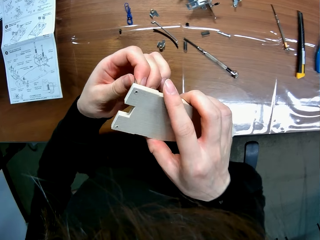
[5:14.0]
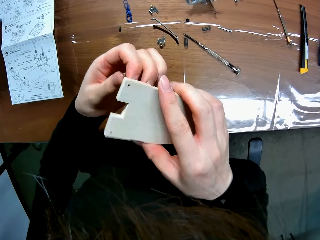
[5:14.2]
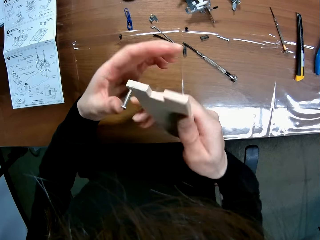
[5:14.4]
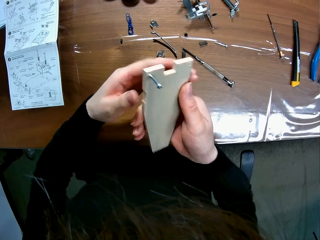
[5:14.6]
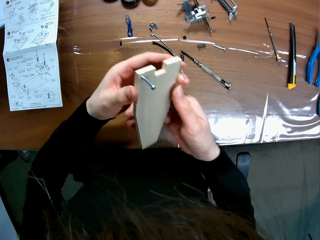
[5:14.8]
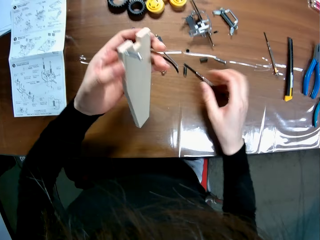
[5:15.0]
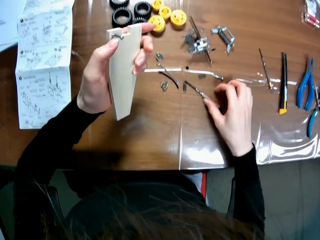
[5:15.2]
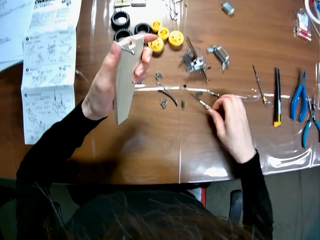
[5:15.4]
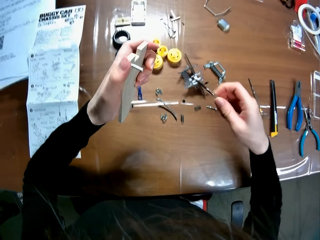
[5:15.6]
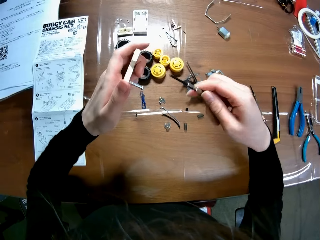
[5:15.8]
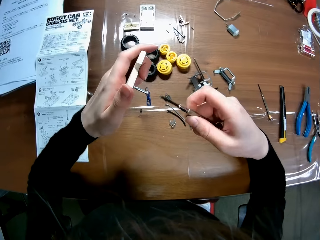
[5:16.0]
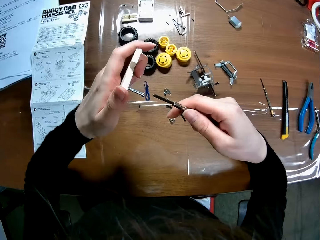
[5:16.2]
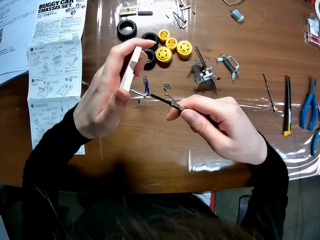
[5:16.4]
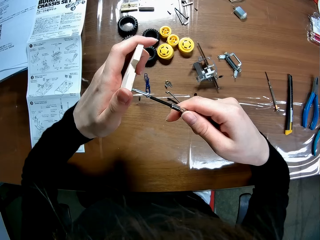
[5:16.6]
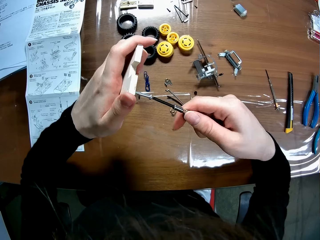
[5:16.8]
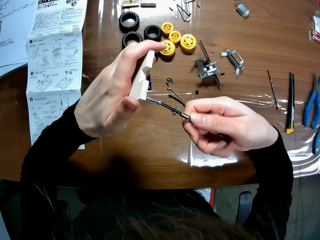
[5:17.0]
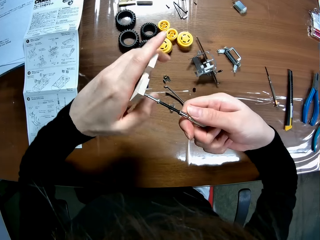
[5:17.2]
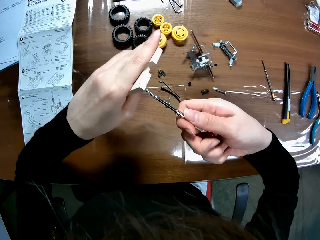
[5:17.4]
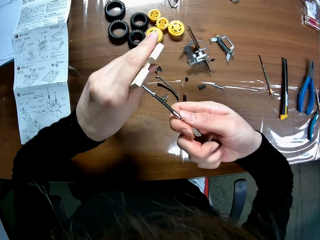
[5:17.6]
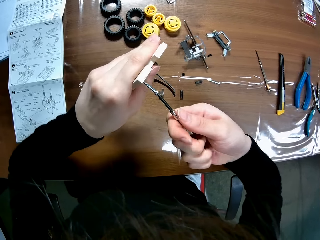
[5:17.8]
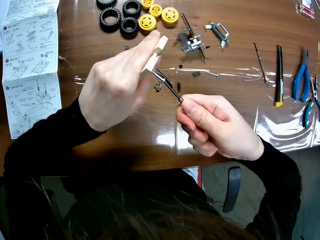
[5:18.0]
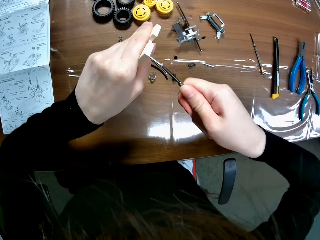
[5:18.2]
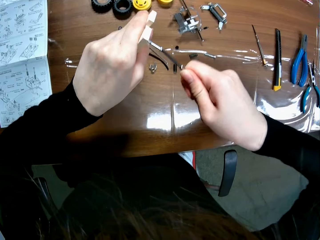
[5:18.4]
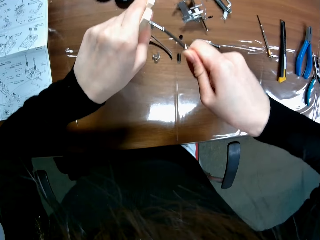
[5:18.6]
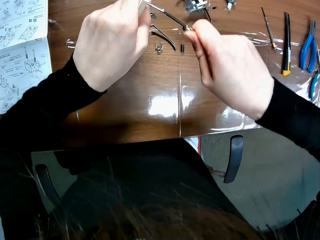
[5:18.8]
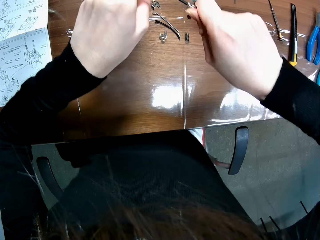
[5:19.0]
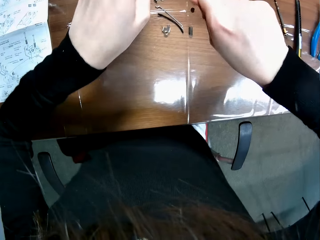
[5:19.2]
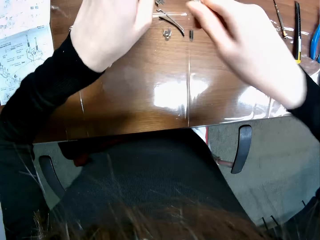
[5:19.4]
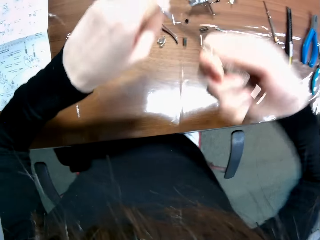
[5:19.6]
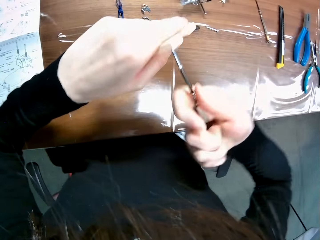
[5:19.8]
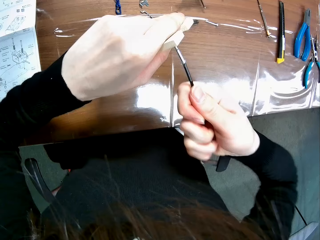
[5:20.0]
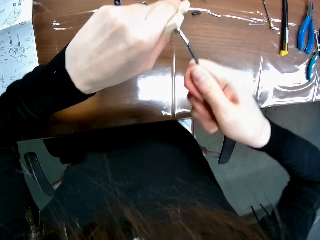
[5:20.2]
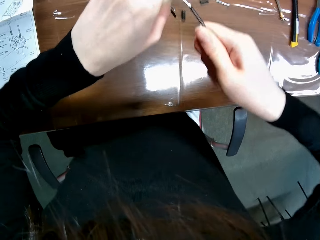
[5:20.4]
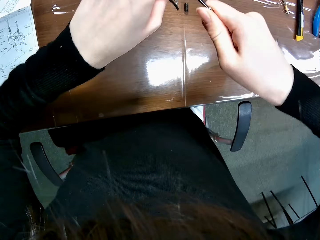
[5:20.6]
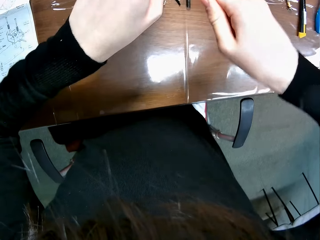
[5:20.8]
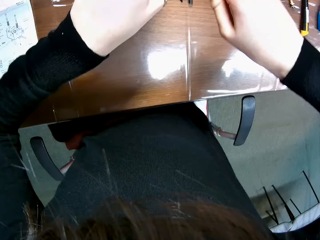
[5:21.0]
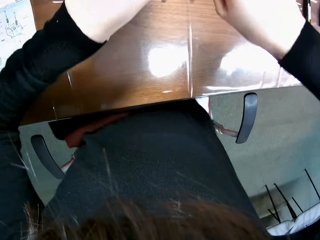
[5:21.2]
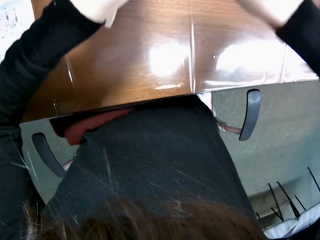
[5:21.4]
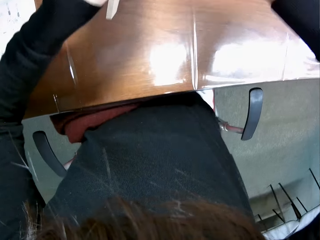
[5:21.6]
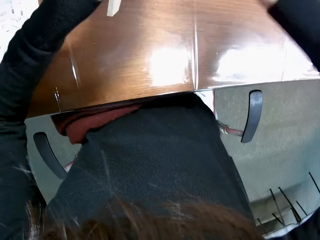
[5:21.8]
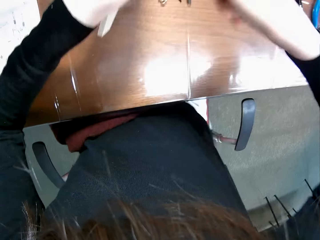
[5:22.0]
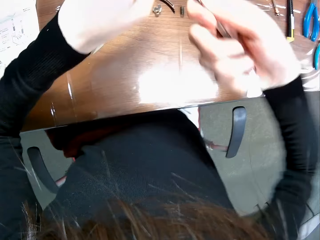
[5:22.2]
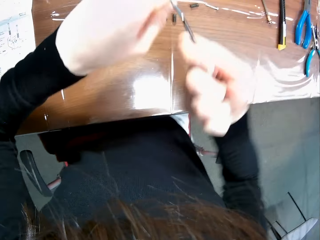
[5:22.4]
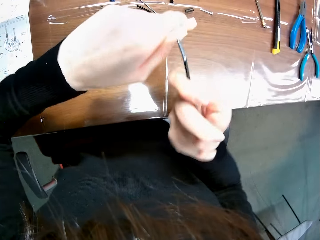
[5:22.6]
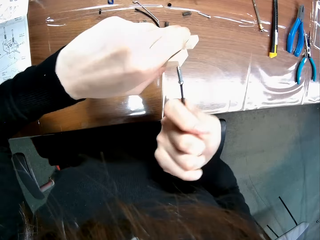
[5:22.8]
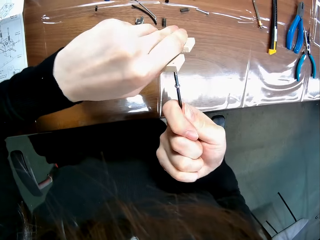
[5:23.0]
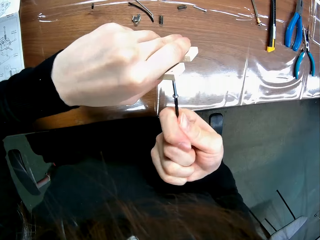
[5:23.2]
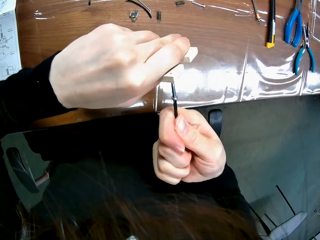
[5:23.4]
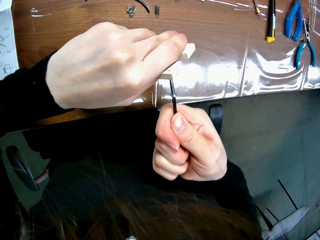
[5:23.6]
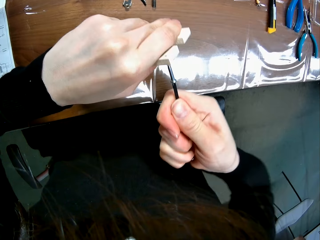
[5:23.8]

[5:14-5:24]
The camera wearer looks at the chassis. He turns the chassis again. He passes the mechanical model sheet from his right hand to his left hand. He picks the screwdriver from the table with his right hand. He screws the wooden mechanical model sheet with the screwdriver.

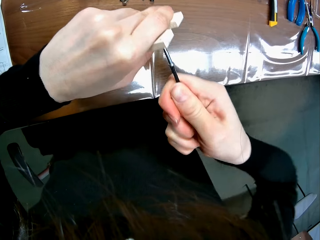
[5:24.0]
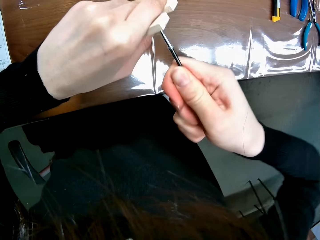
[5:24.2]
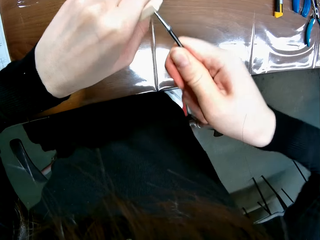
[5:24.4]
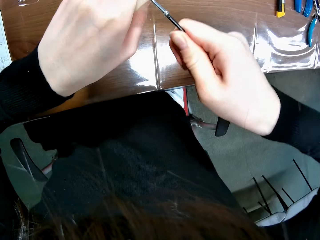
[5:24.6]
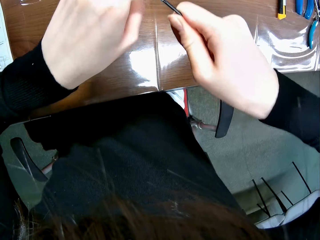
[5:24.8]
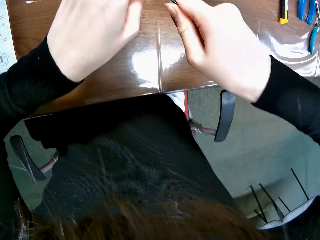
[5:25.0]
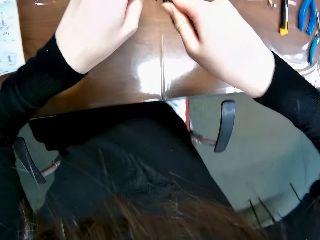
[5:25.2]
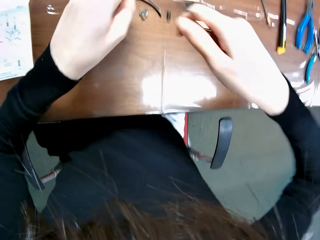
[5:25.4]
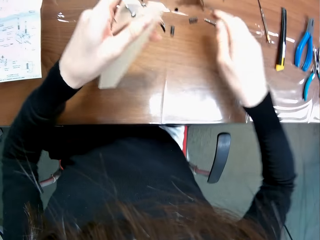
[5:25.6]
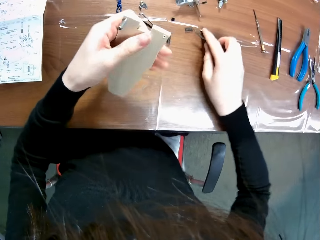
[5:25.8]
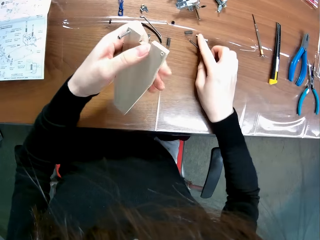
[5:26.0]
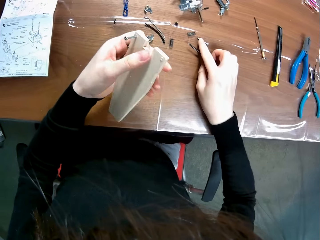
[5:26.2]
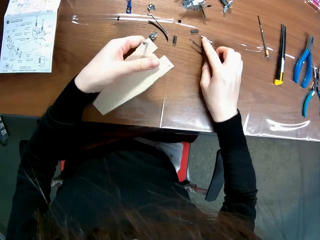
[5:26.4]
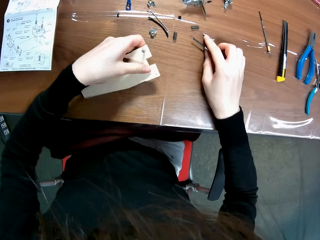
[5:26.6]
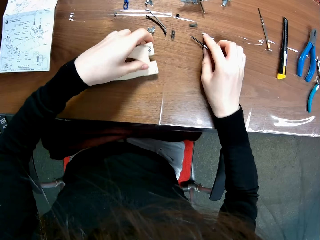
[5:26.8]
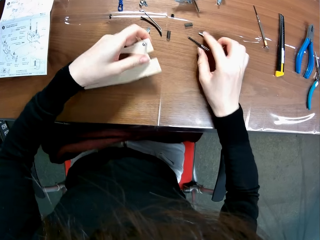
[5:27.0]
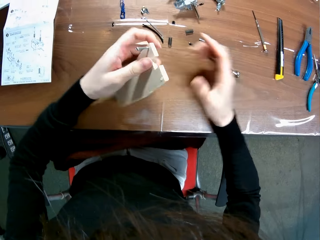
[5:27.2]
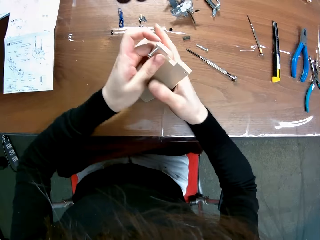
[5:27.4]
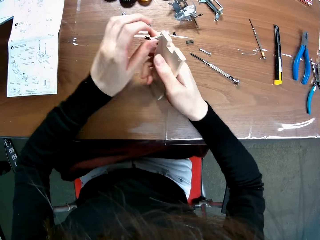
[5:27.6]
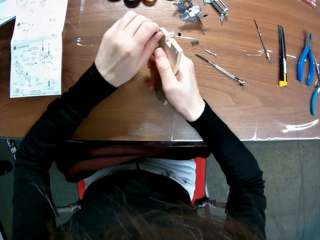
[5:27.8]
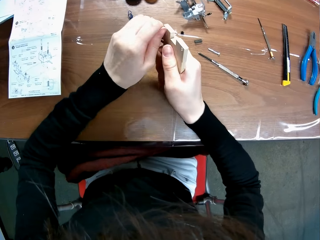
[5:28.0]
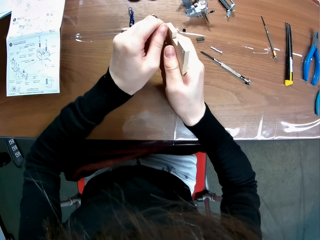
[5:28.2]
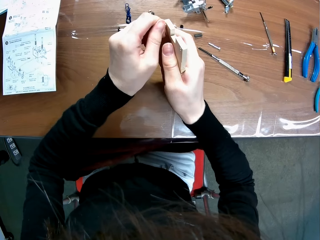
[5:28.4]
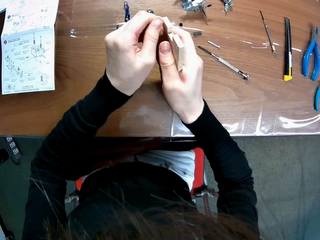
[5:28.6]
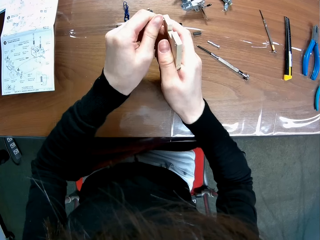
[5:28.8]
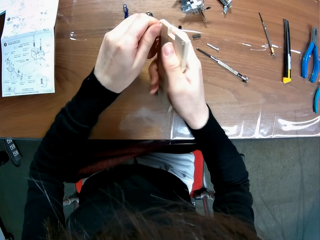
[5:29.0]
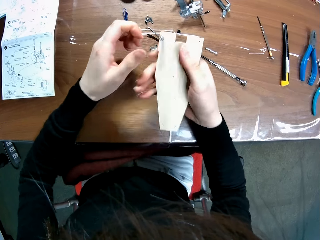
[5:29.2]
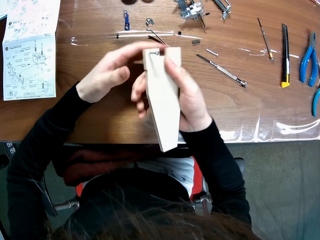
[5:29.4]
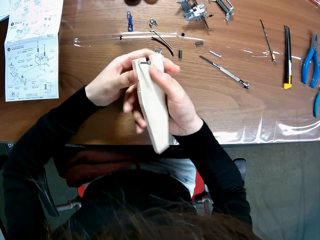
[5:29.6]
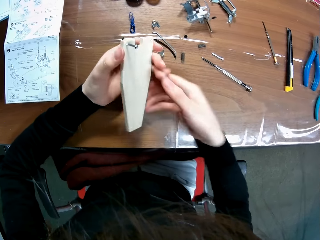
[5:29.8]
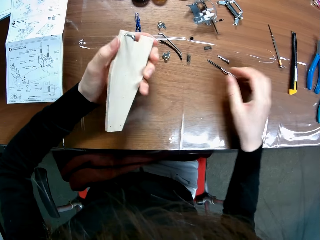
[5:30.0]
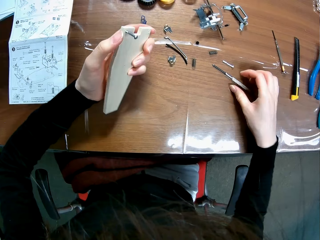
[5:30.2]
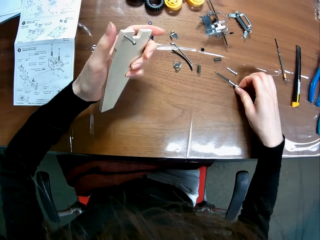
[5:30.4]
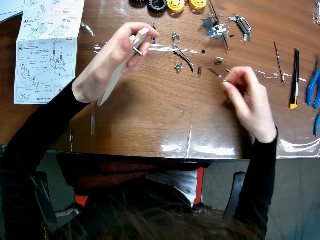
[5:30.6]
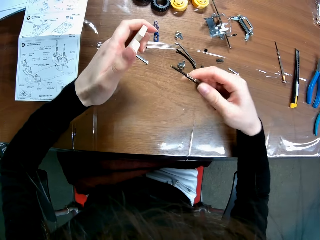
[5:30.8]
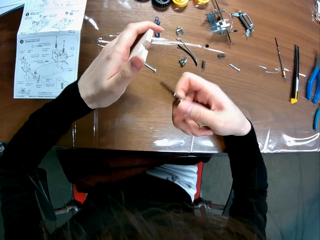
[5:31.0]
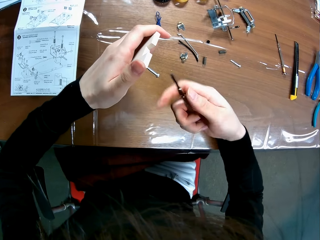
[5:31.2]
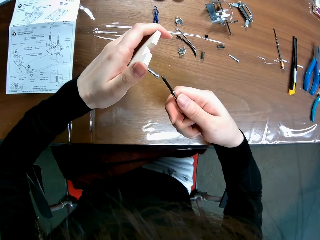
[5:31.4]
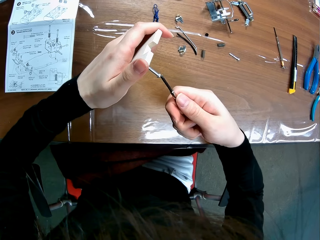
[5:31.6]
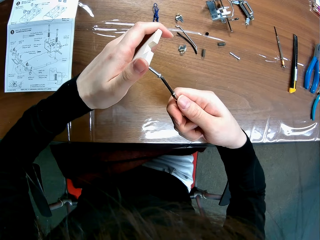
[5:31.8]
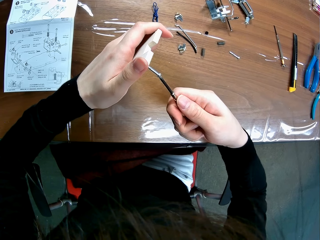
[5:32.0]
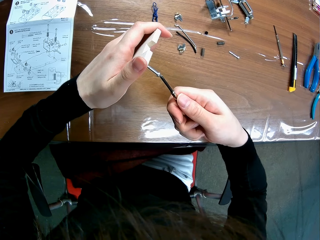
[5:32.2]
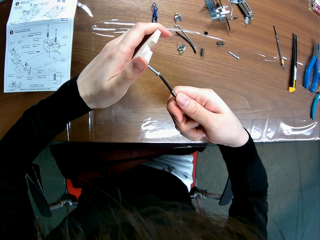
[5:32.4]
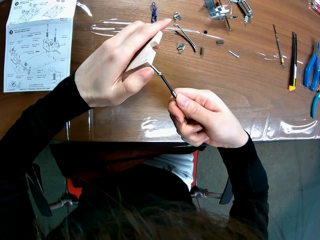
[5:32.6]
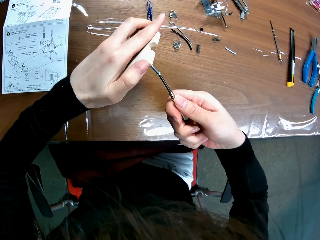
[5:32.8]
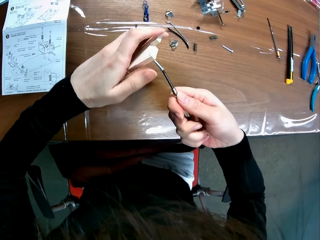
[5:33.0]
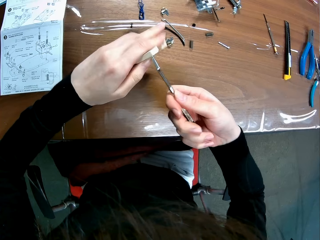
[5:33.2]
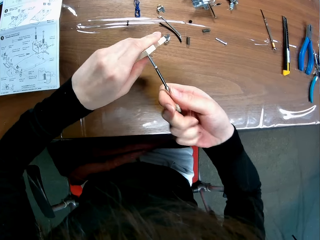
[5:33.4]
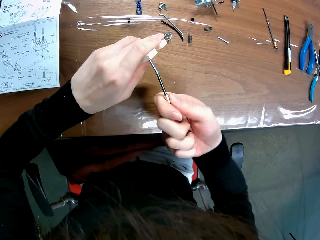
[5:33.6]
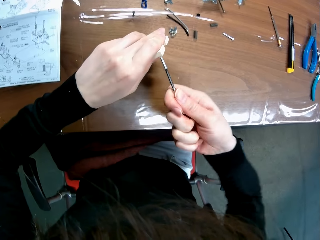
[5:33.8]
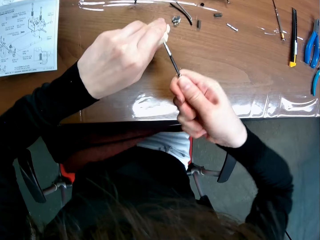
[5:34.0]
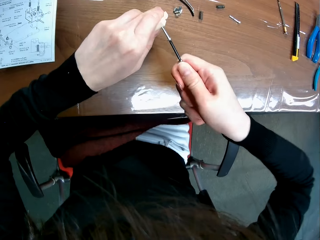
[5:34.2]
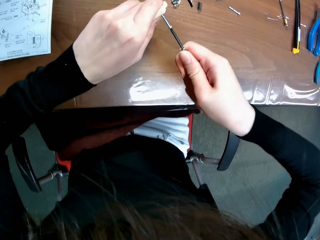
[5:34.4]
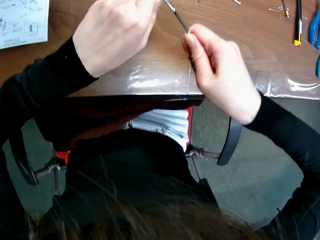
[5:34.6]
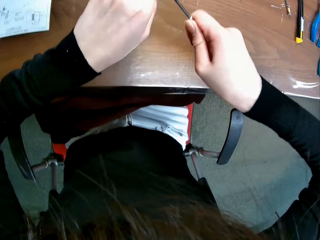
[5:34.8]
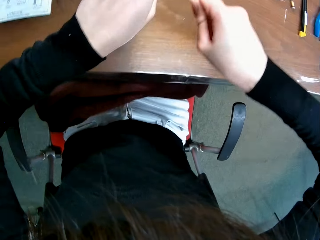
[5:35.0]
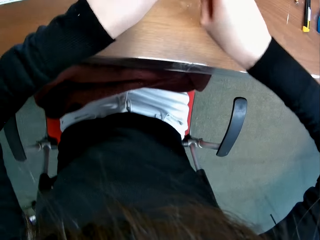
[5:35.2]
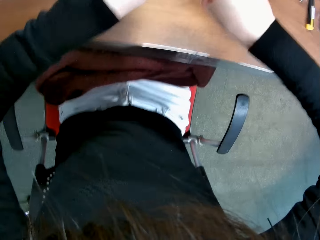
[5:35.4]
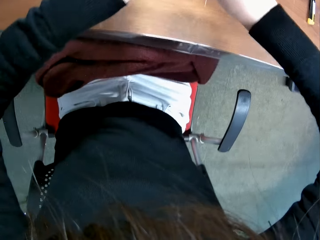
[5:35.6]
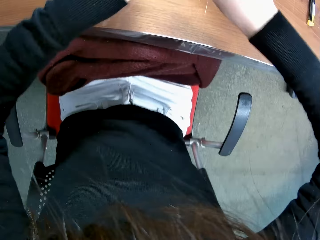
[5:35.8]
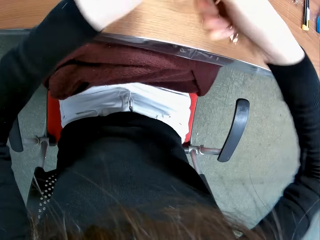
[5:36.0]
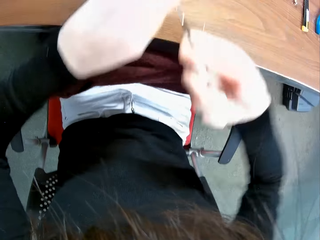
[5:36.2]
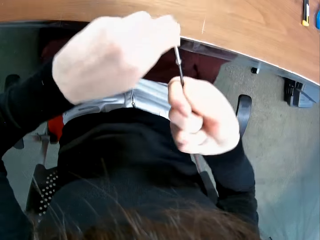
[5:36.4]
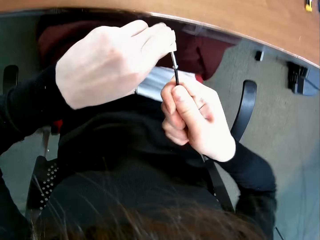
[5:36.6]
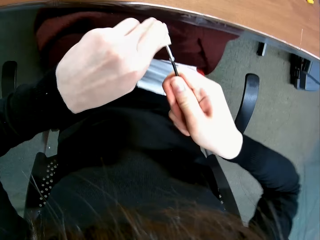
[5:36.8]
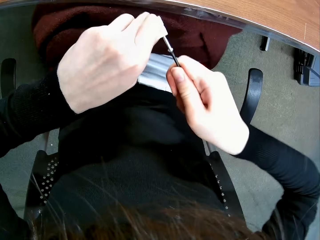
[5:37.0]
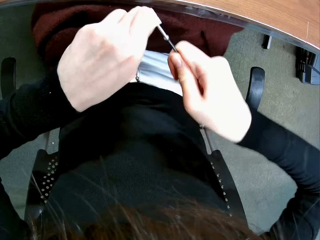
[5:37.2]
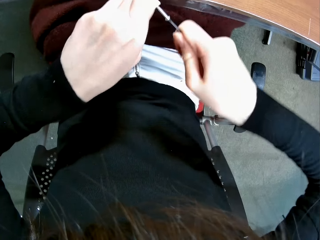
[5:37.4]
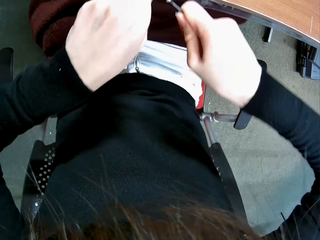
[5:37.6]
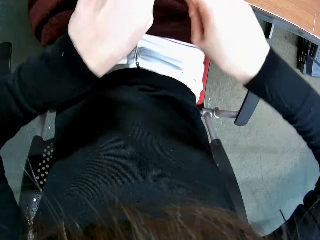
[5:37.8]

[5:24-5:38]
The camera wearer drops the screwdriver on the table with his right hand. He hits the table with the wooden mechanical model sheet. He places the chassis on the table and picks the chassis from the table. He passes the mechanical model sheet from his left hand to his right hand. He grips the tap screw with his left hand. He passes the mechanical model sheet from his right hand to his left hand. He holds the chassis with his left hand. He picks the screwdriver from the table with his right hand. He screws the wooden mechanical model sheet with the screwdriver.
